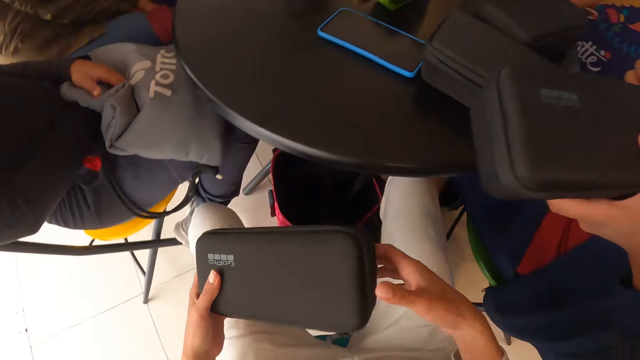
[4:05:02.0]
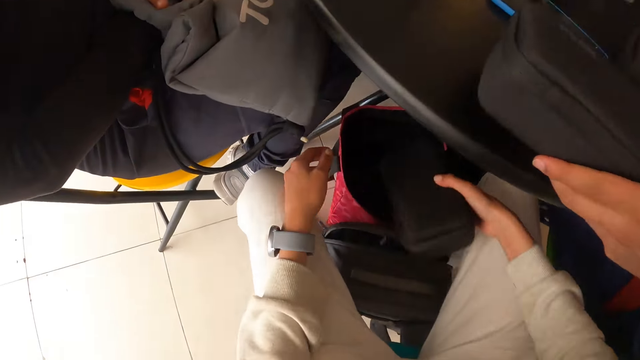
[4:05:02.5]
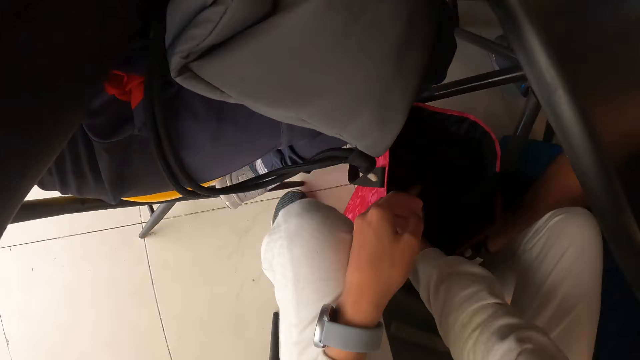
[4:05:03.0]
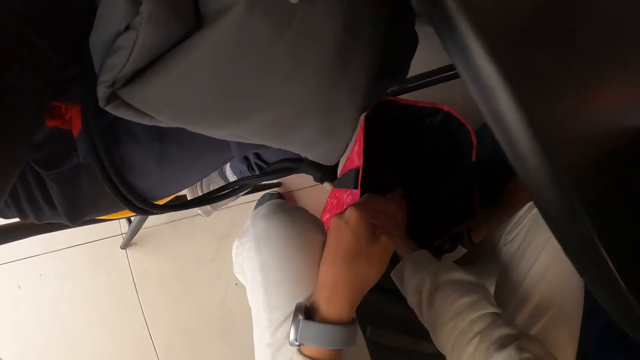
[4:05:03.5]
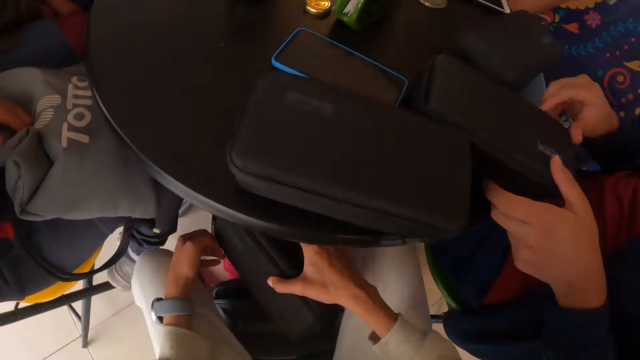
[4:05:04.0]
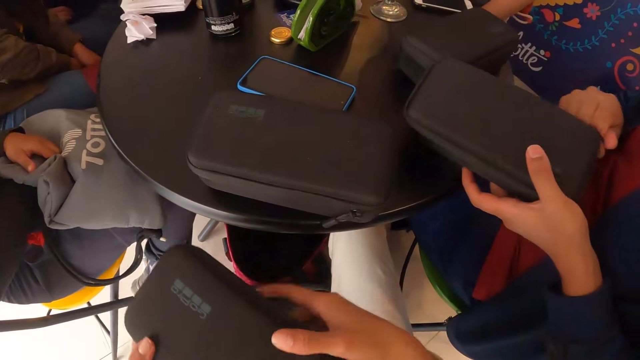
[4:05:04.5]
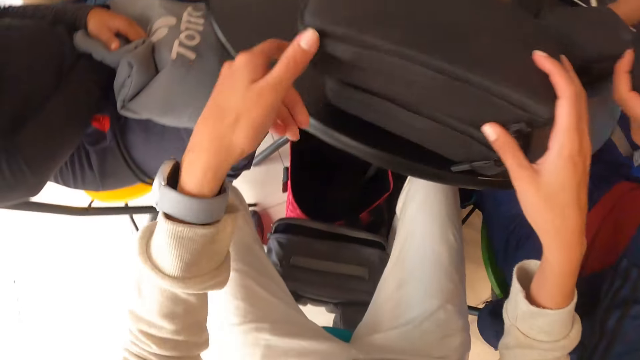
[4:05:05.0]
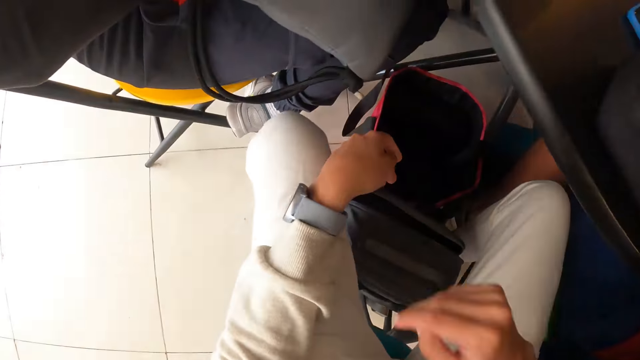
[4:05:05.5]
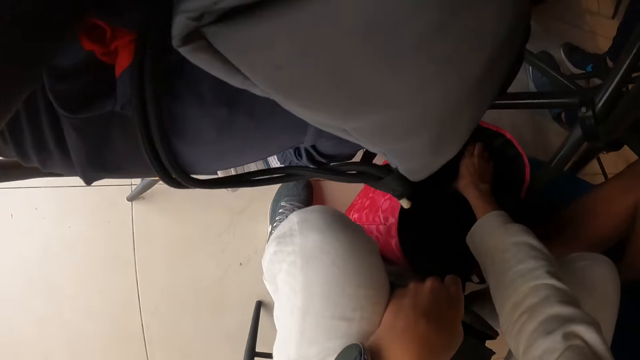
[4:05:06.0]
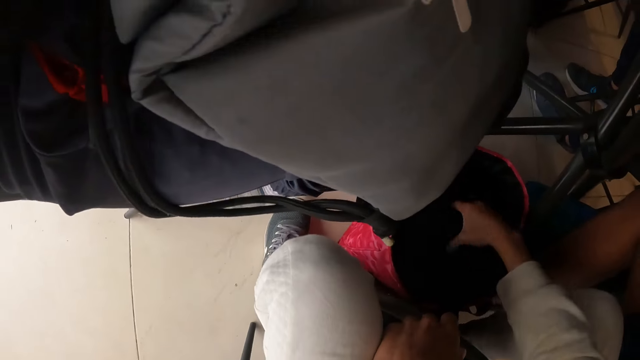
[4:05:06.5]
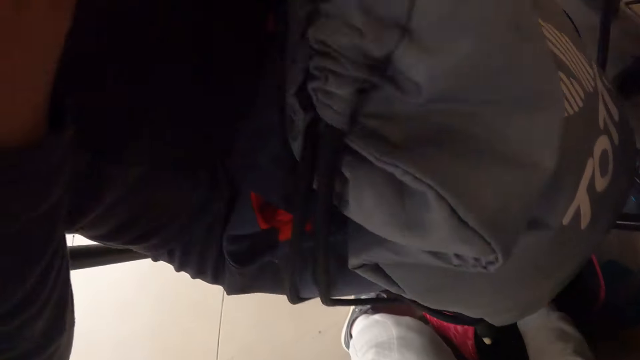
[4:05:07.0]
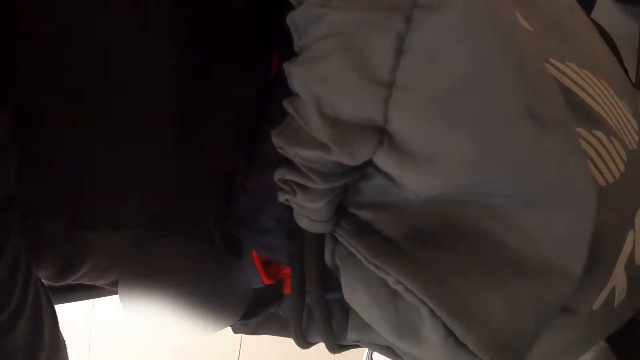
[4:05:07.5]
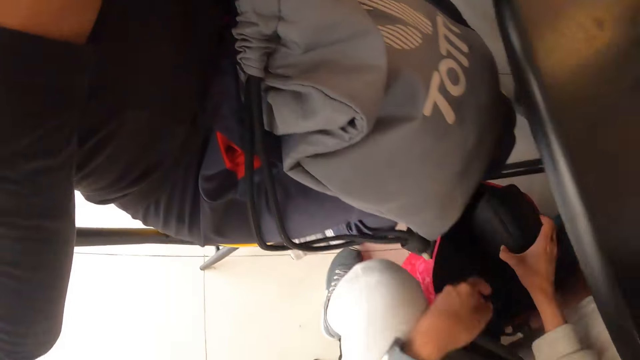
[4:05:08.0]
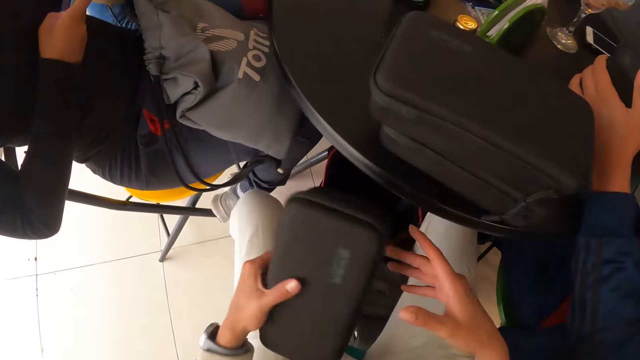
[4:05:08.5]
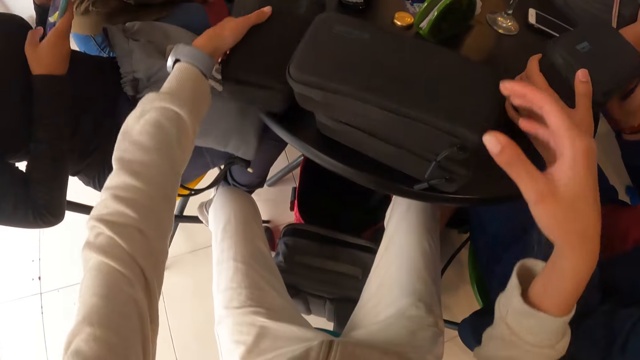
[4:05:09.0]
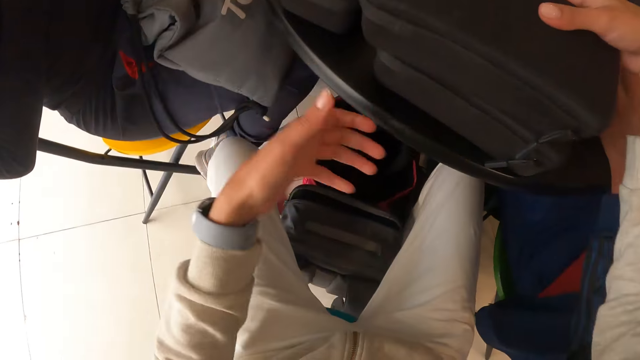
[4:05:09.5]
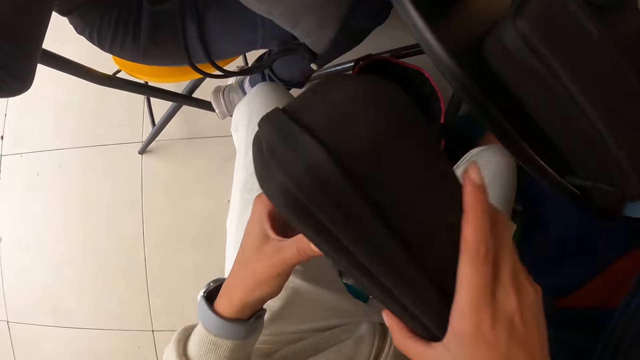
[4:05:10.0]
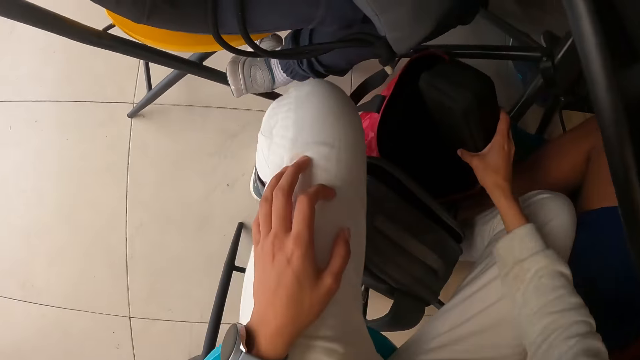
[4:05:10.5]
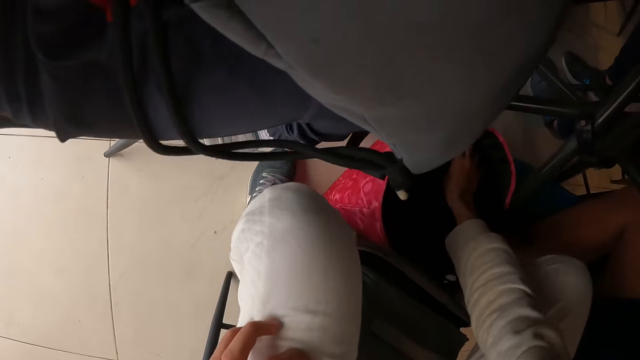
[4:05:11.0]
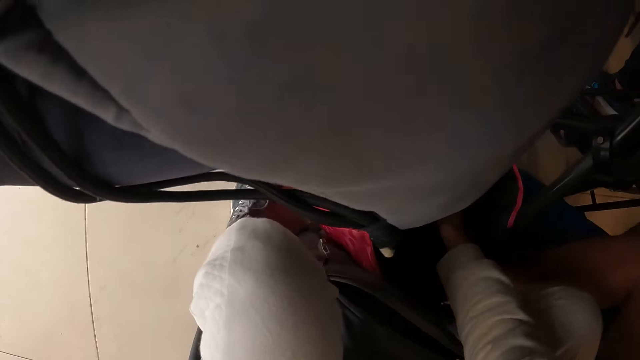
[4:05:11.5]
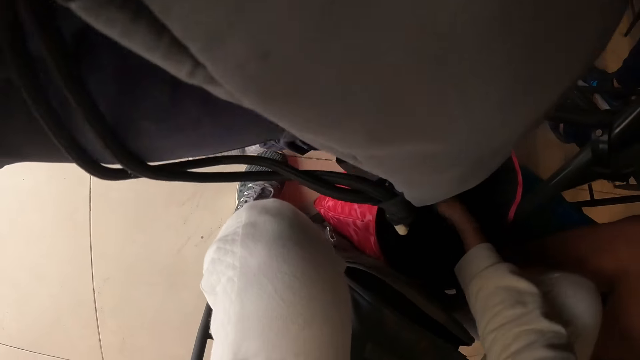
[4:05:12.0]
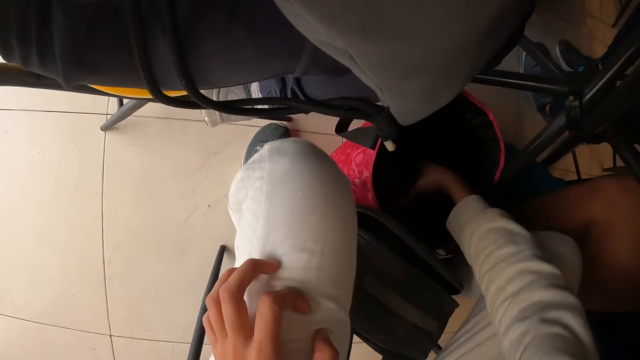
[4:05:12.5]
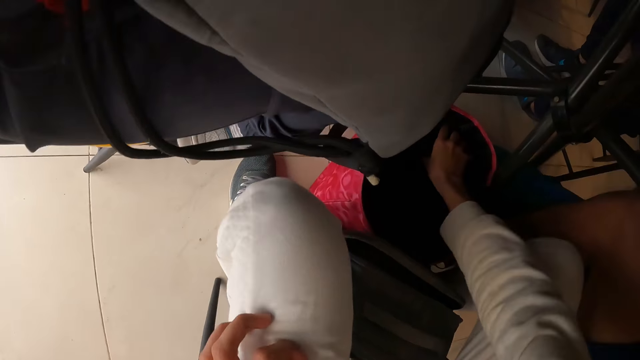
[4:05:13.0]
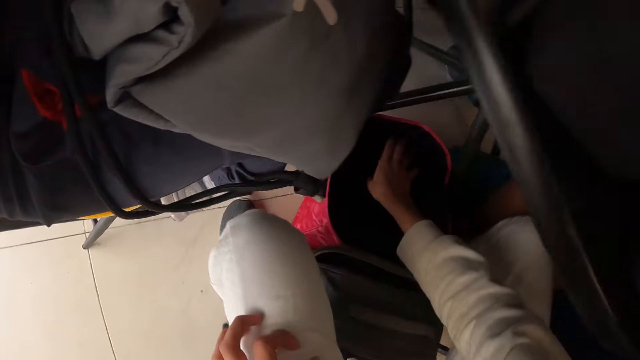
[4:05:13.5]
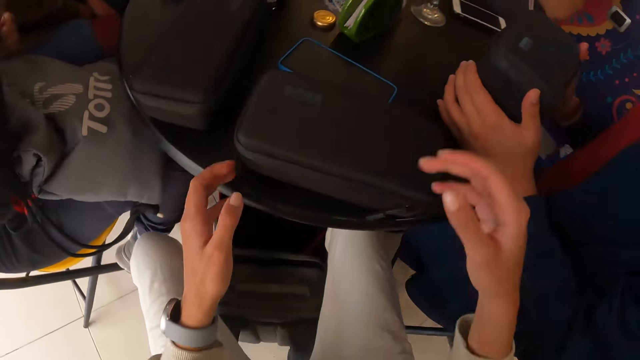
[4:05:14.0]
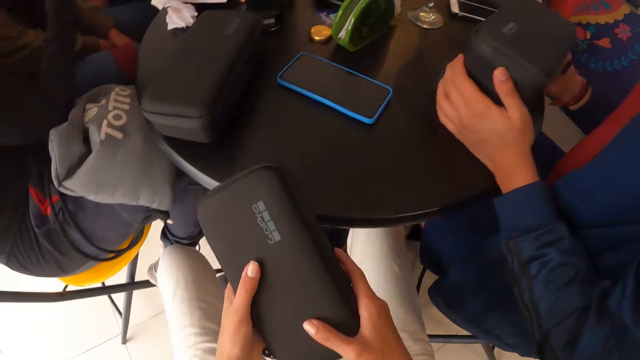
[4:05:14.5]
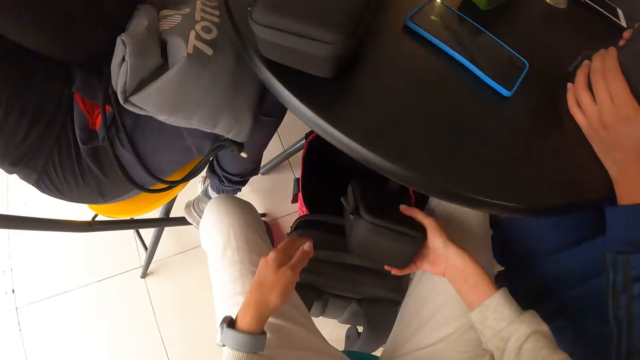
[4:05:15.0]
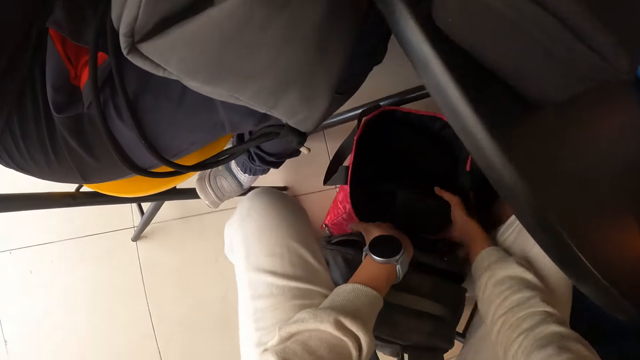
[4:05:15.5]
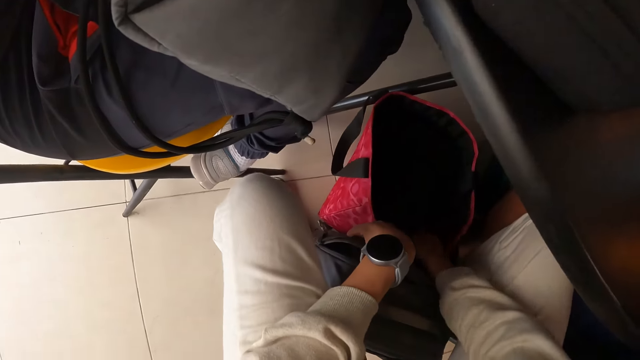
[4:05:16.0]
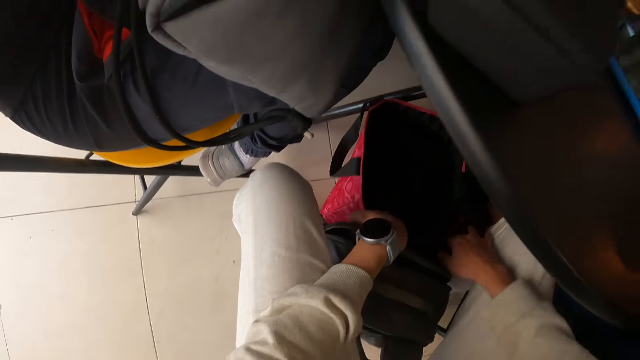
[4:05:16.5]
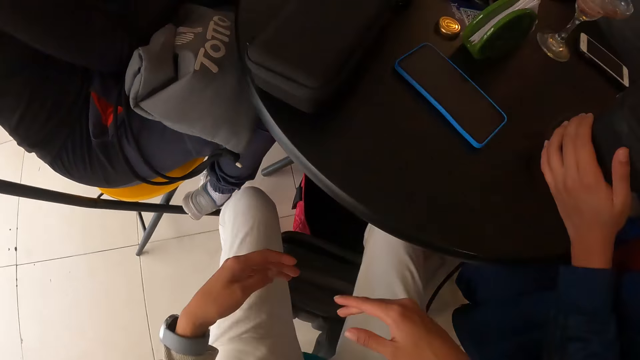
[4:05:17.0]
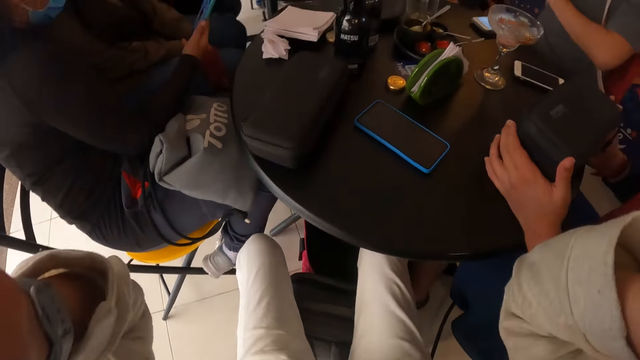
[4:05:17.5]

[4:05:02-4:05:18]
The camera wearer takes the box on the box on the table with both hands. She passes the box in her left hand to her right hand. She puts the box in her right hand in the paper bag on the floor. She takes the box from the bag on the floor with her right hand. A woman takes the box from the table with both hands and zips the box in her left hand with her right hand. The camera wearer passes the box in her right hand to her left hand. She places the box with both hands on the box on the table. She takes the box from the bag on the floor with her right hand. She passes the box in her right hand to her left hand. The woman holds the box on the table with both hands. A man operates a phone in his right hand. The camera wearer places the box in her left hand on the table. She takes the box from the box on the table with her right hand. She holds the box in her right hand with both hands. She puts the box in her right hand in the bag on the floor. The woman holds the box on the table with her left hand. The man operates the phone in his right hand. The camera wearer takes the box from the table with both hands. She holds the bag on the floor with her left hand. She puts the box in her right hand in the bag on the floor.
